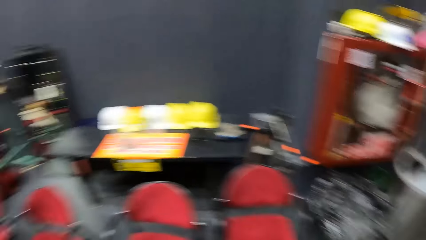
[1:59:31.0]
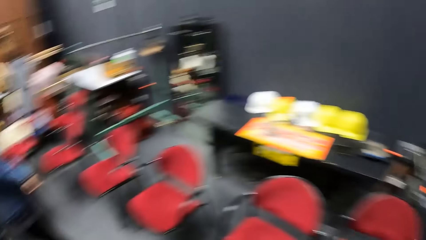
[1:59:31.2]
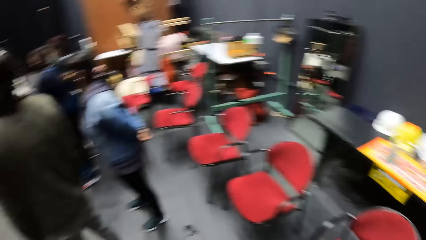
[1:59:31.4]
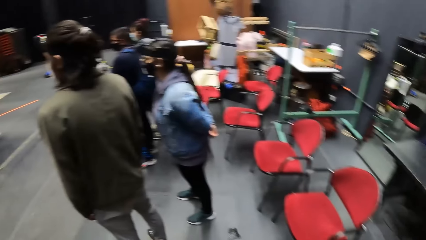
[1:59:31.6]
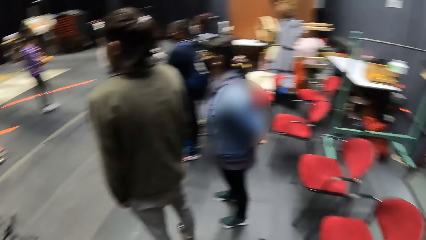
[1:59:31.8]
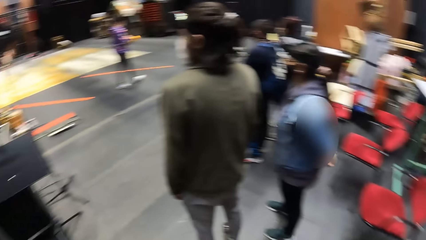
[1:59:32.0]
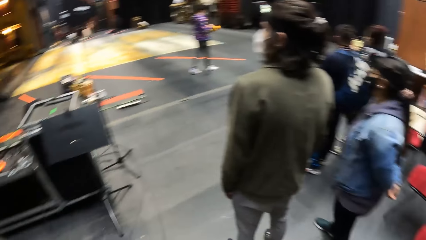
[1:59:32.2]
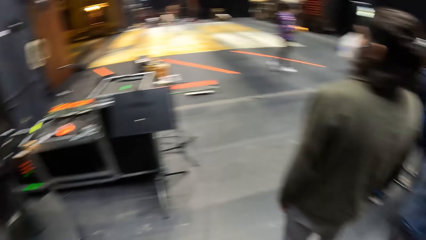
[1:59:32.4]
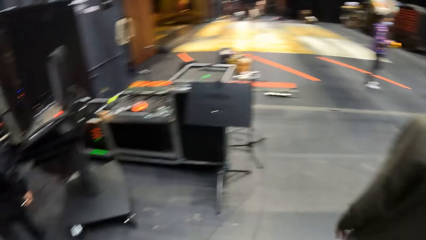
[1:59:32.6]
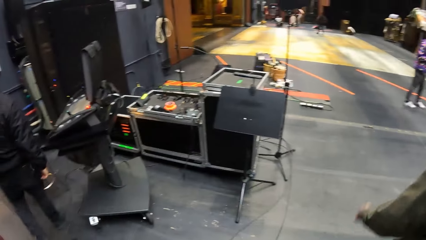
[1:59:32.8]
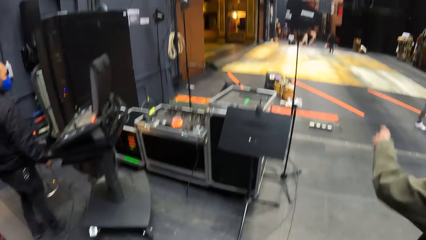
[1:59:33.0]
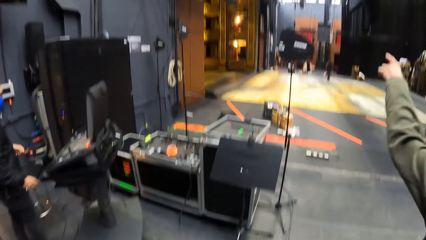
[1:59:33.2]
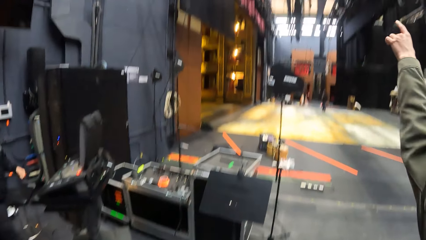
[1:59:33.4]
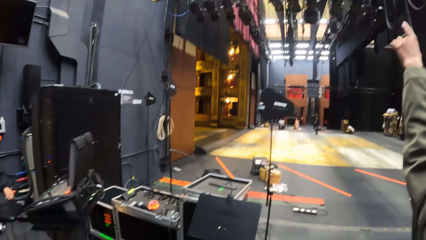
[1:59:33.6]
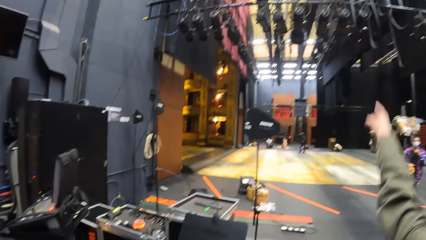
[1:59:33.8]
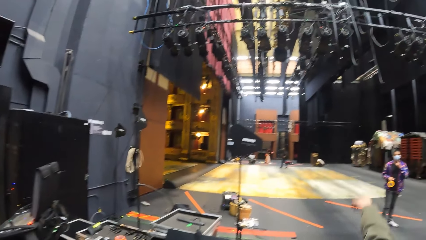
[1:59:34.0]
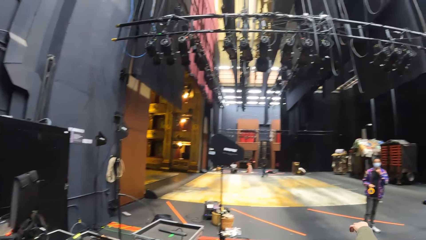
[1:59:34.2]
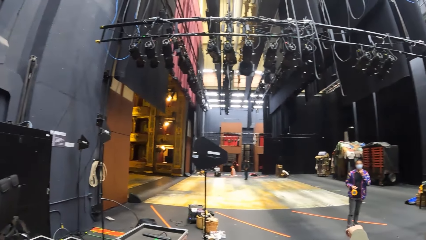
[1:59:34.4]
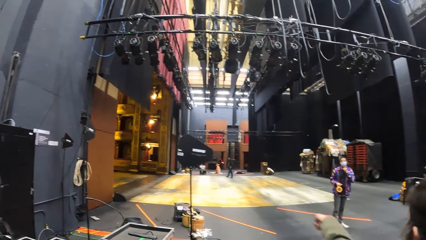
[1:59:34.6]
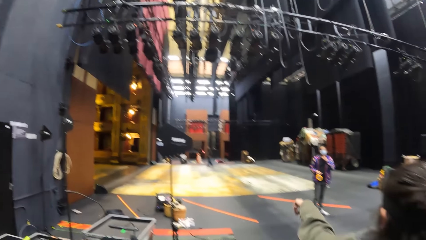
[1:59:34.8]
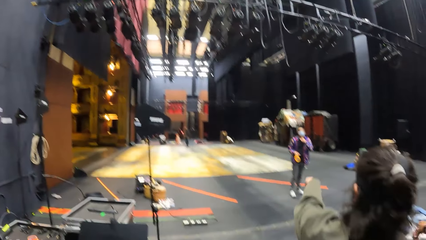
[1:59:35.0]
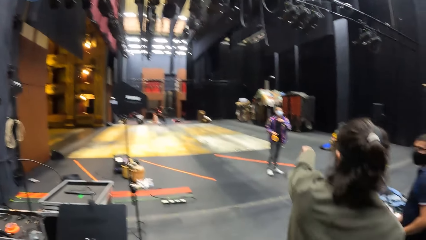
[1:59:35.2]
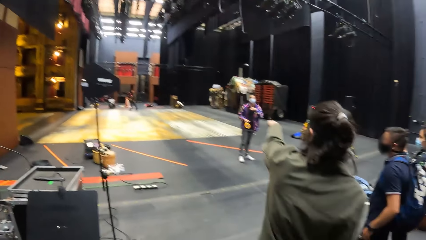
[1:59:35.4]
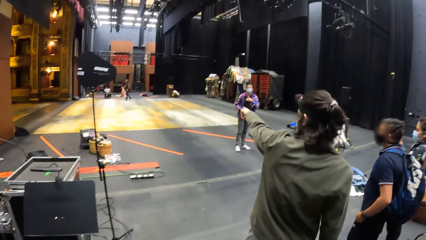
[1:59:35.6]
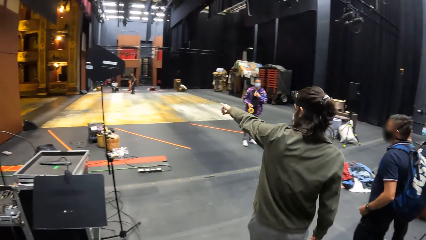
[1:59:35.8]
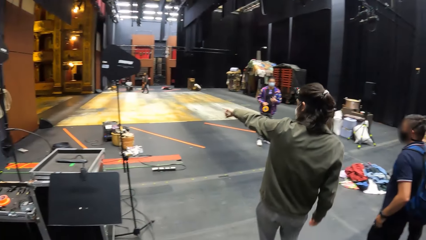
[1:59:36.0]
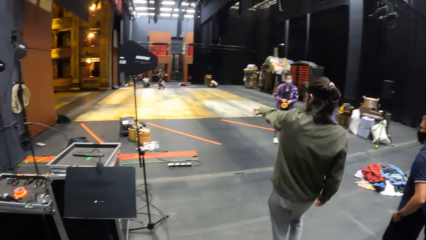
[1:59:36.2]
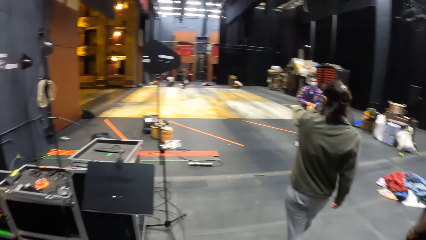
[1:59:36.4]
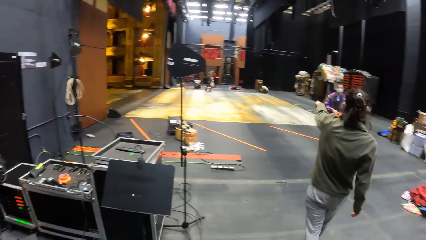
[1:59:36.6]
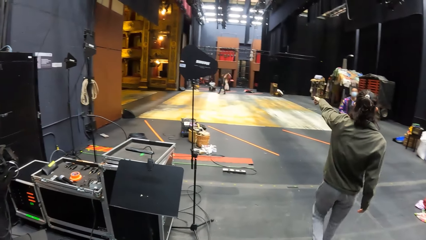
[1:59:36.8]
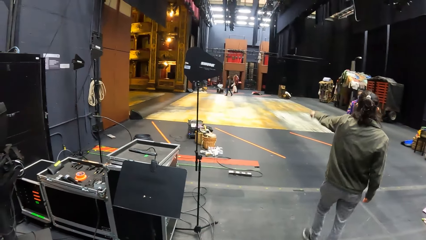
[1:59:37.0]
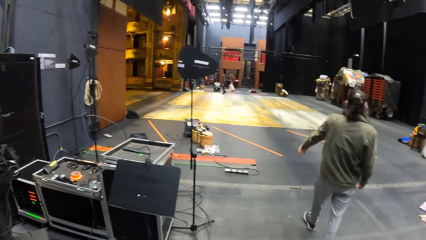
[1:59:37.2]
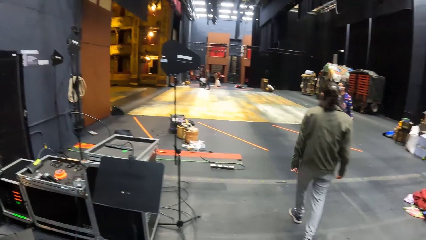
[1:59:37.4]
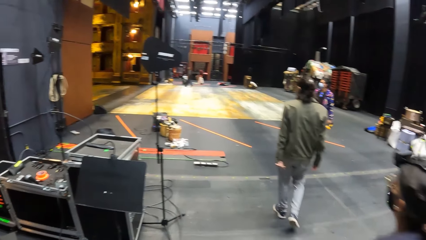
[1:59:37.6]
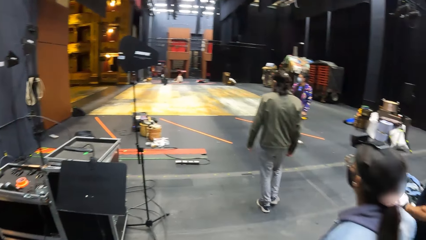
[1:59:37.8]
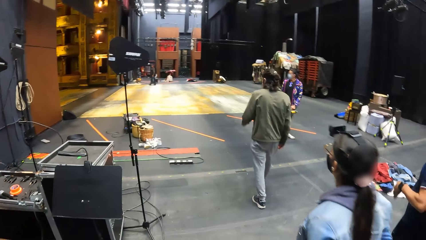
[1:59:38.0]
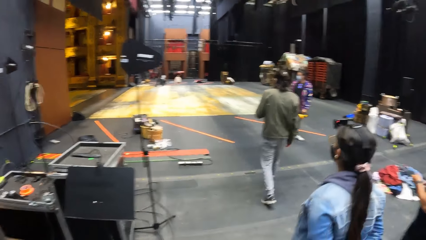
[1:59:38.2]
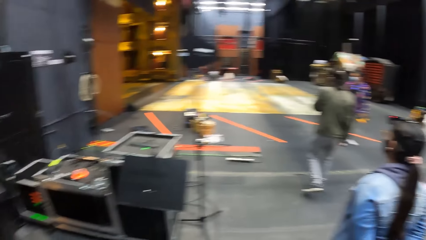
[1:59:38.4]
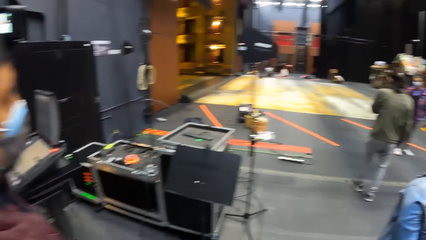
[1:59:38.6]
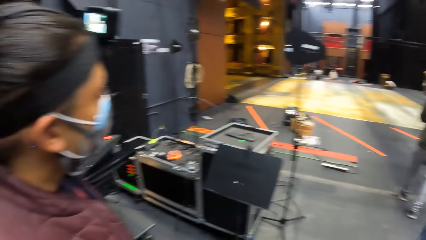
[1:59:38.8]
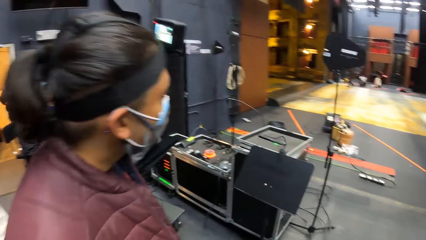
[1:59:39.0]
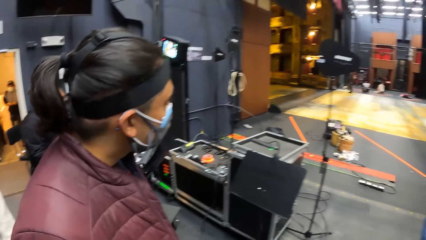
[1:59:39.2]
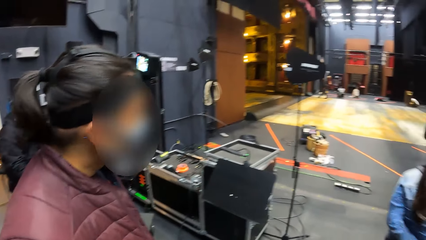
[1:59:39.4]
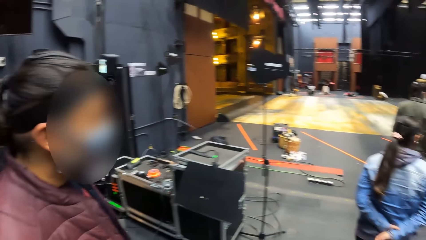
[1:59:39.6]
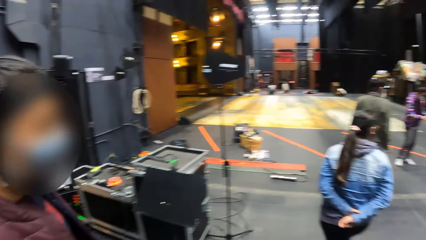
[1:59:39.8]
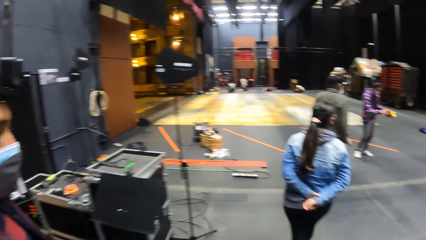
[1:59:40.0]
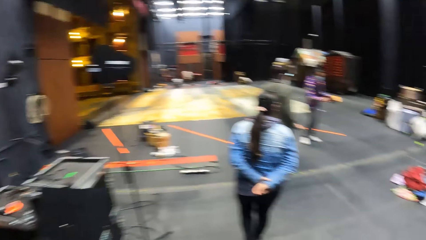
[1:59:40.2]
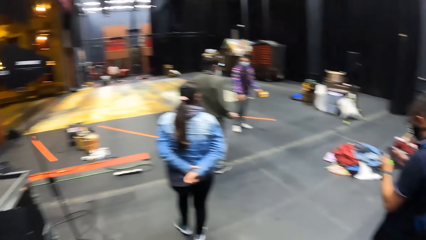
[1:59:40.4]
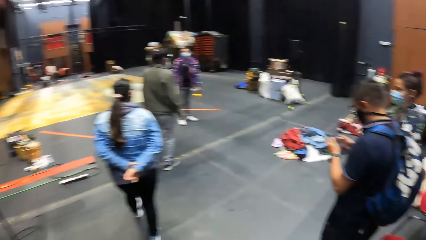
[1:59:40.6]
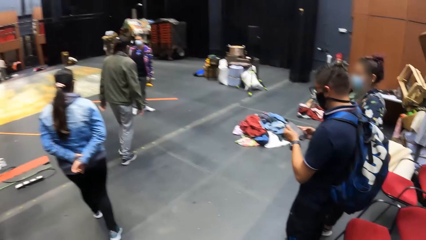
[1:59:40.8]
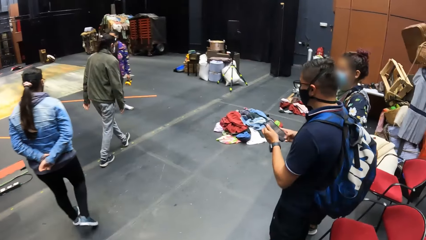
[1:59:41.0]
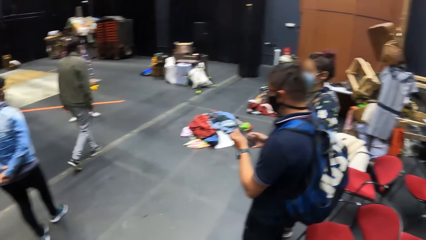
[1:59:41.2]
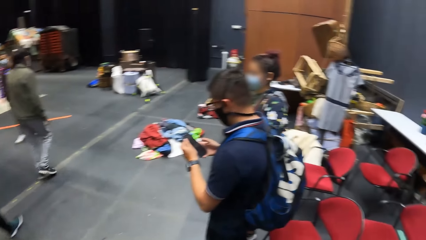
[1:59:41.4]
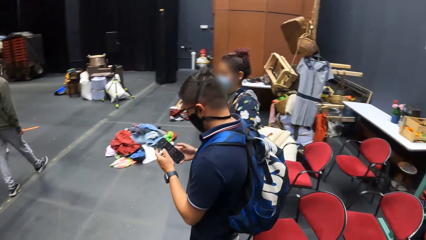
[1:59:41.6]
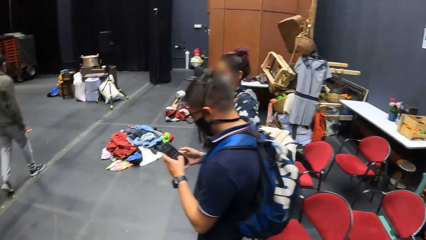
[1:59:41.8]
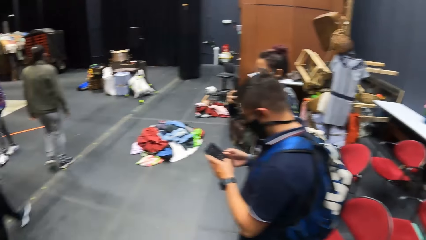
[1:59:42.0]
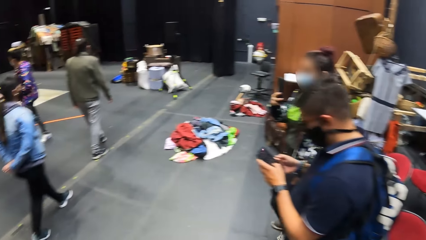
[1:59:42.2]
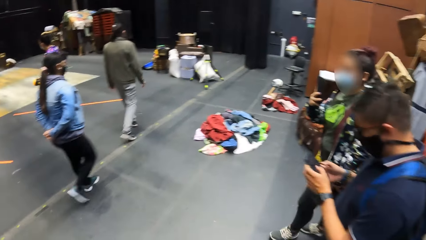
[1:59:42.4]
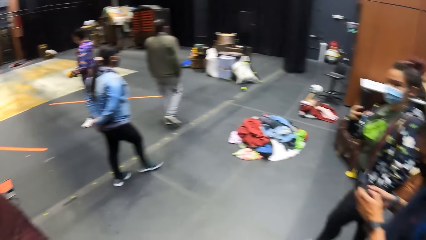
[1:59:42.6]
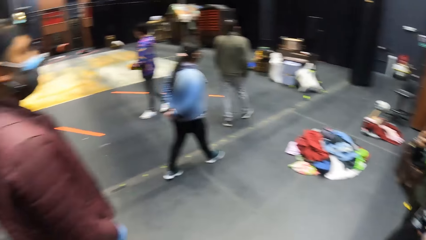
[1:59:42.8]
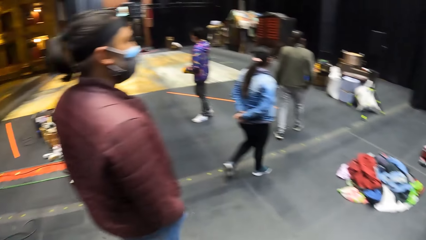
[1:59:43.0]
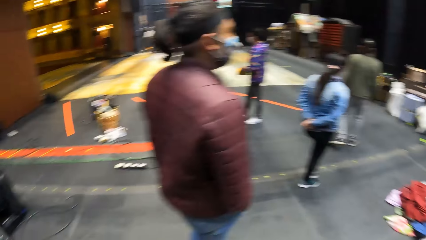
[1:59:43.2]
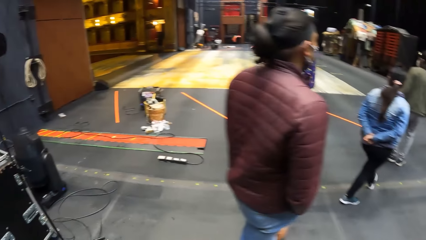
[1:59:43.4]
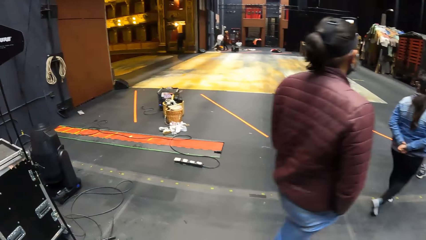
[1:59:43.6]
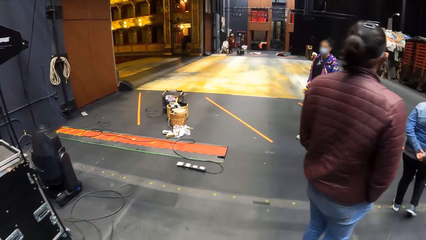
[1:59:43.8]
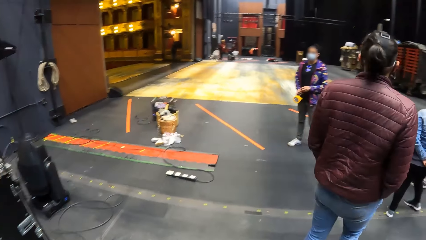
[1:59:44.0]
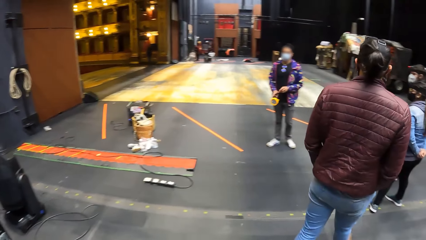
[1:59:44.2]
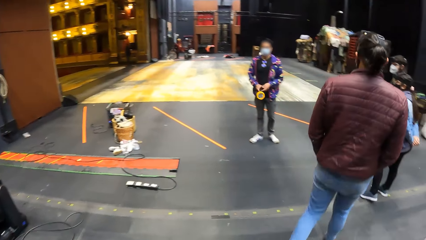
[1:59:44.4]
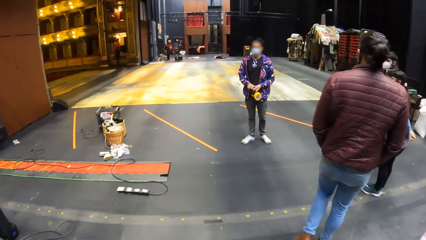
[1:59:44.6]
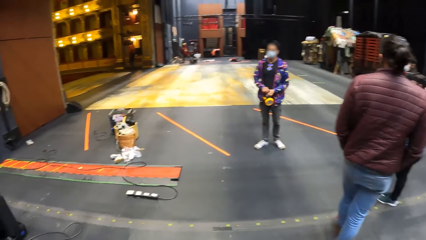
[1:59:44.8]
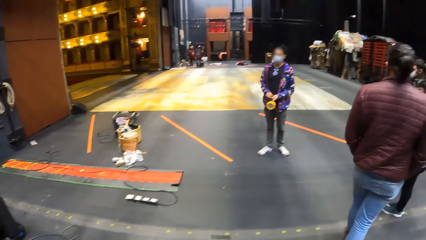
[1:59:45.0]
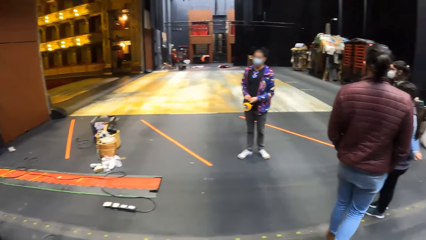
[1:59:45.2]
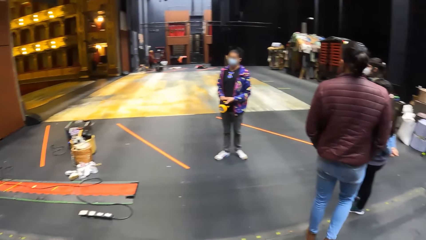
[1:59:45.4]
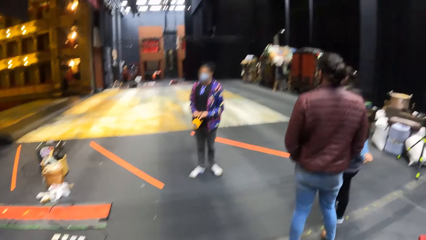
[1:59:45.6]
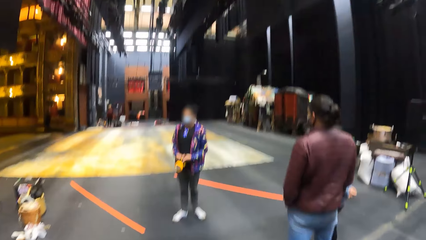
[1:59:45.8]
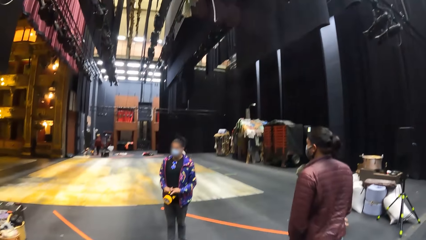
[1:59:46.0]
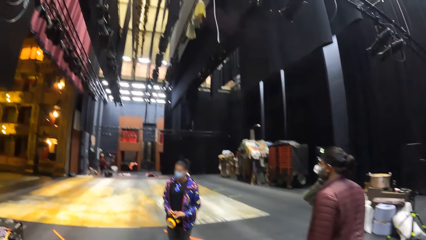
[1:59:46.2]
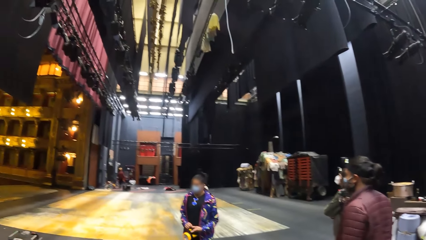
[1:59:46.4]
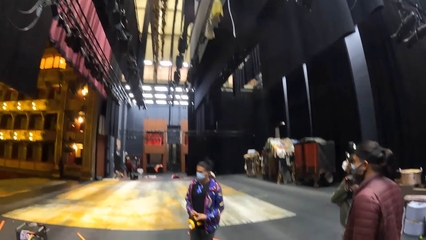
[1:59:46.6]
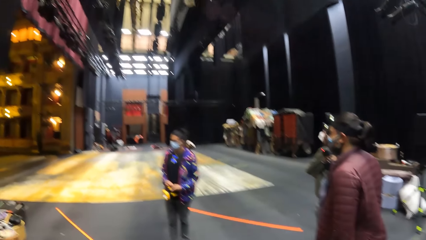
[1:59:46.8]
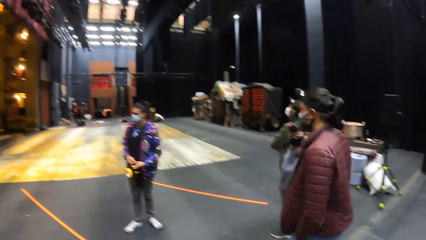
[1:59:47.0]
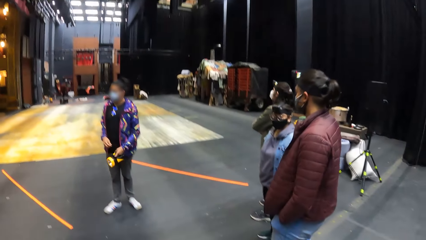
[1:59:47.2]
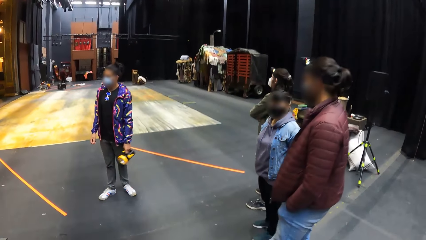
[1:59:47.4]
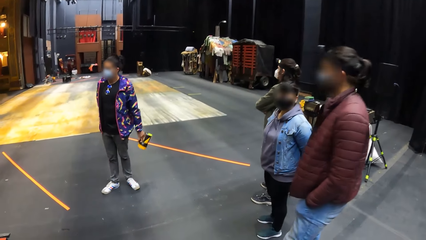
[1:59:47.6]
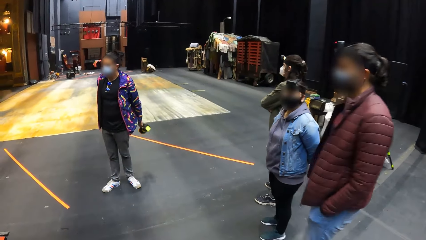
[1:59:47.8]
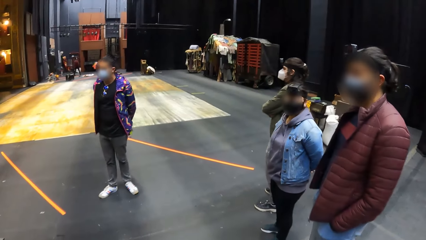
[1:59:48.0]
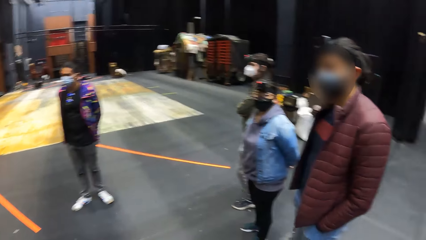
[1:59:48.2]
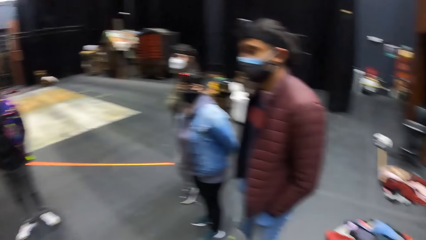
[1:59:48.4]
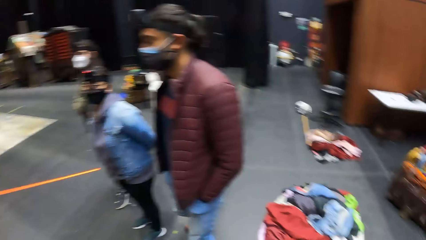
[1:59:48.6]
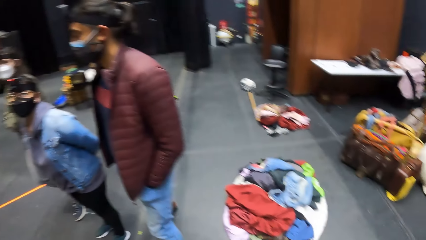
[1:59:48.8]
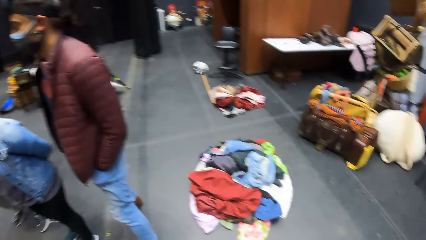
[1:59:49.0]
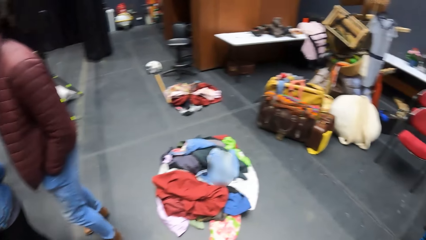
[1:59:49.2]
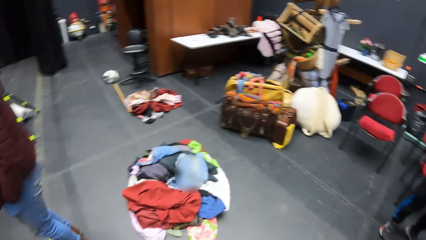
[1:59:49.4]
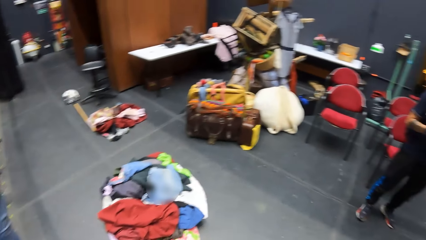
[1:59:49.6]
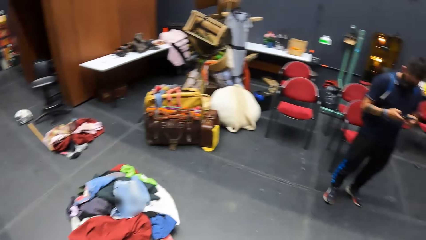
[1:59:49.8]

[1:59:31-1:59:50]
The camera wearer looks around. A man interacts with another man. The other man holds the torchlight with his left hand. A third man operates a phone with his hands. The second man holds the torchlight with his hands. The second man interacts with the group of people. The second man holds the torchlight with his left hand.
